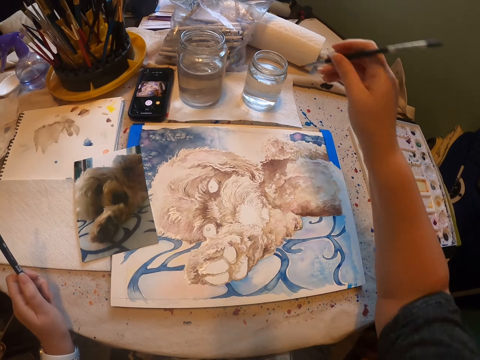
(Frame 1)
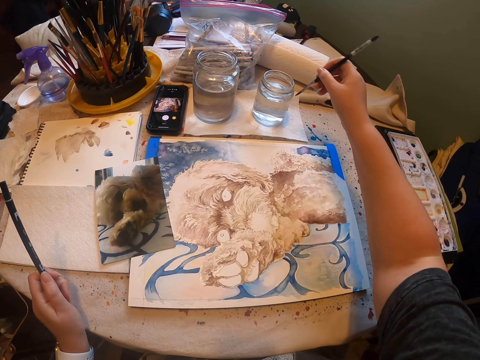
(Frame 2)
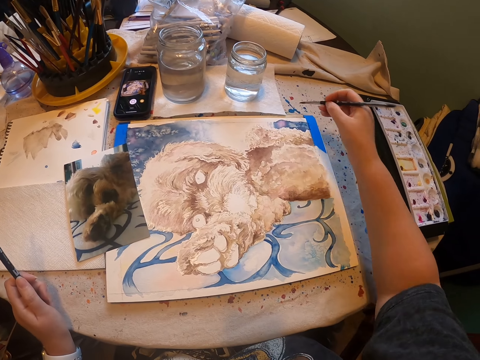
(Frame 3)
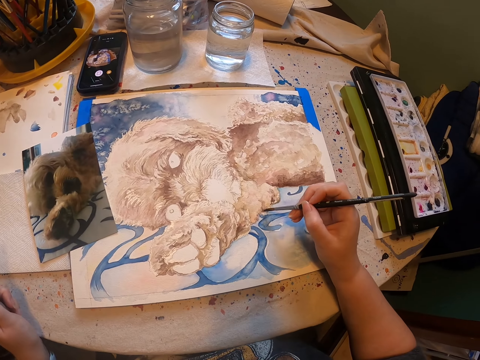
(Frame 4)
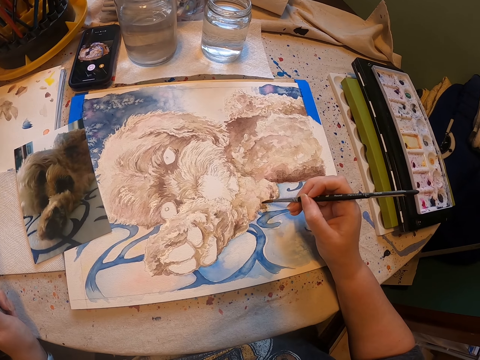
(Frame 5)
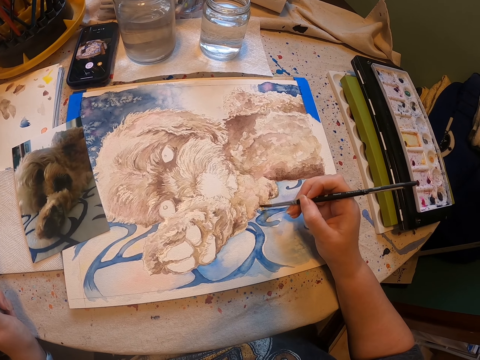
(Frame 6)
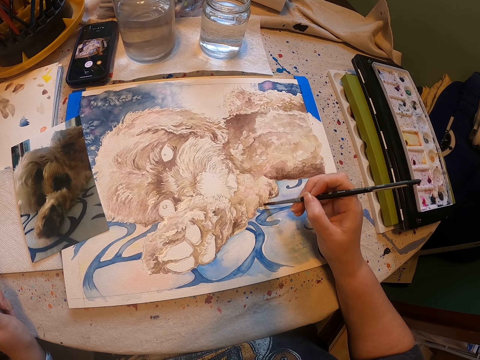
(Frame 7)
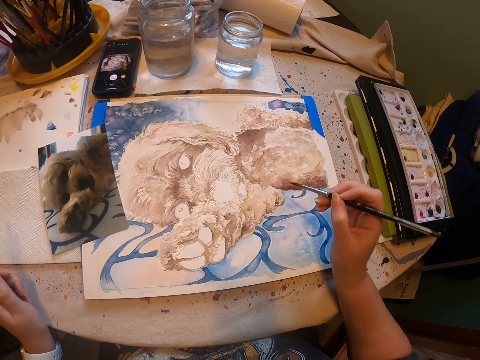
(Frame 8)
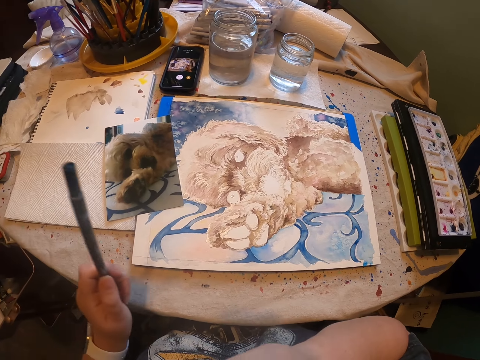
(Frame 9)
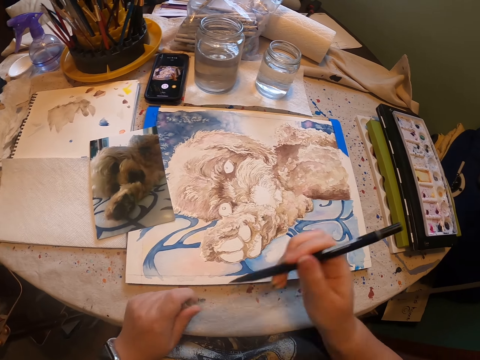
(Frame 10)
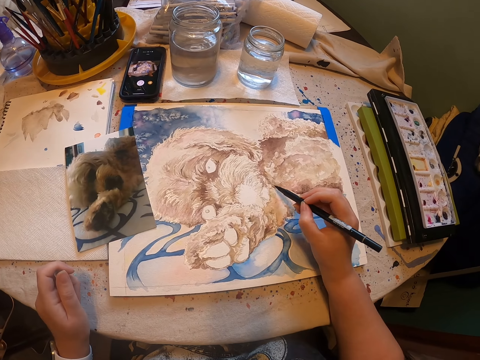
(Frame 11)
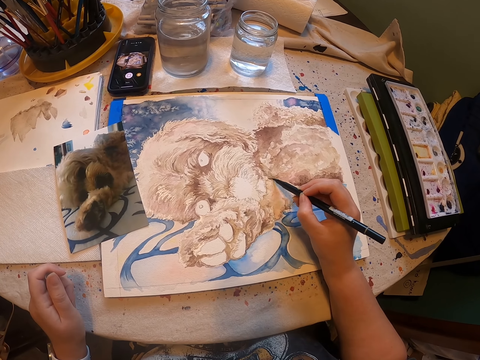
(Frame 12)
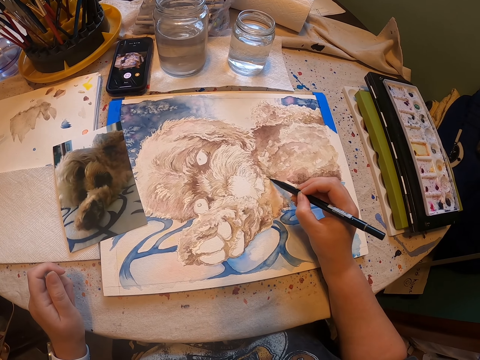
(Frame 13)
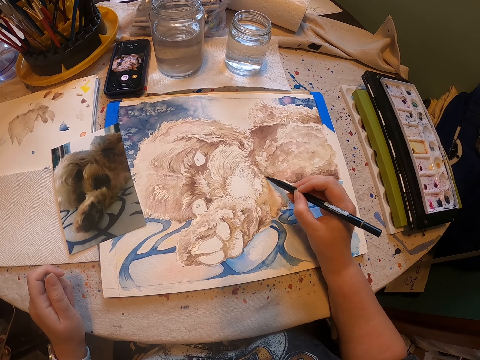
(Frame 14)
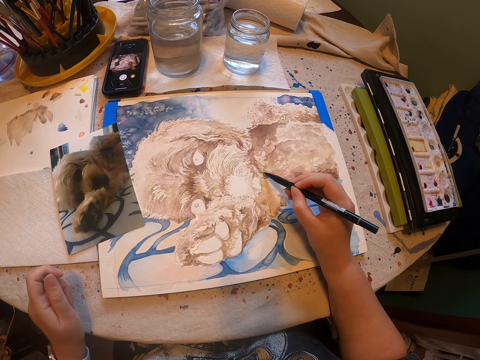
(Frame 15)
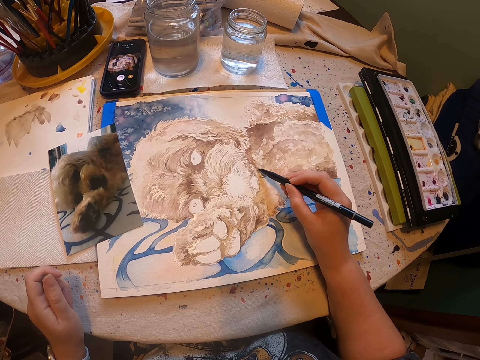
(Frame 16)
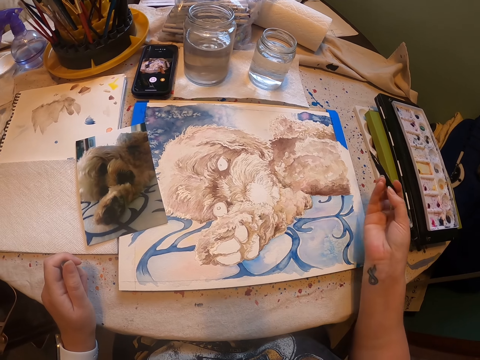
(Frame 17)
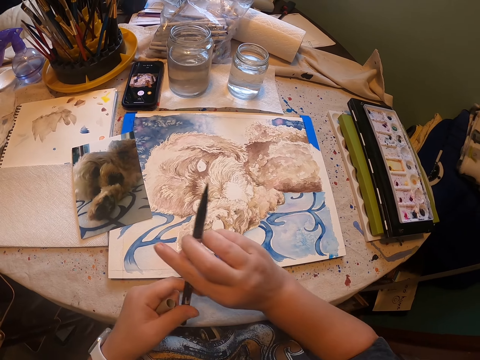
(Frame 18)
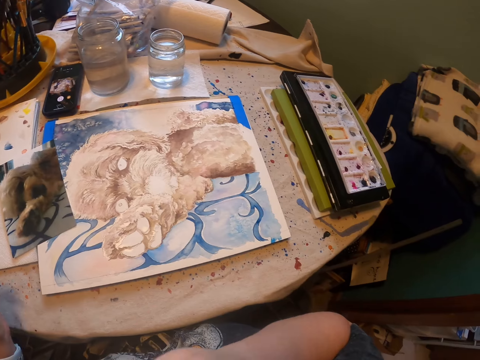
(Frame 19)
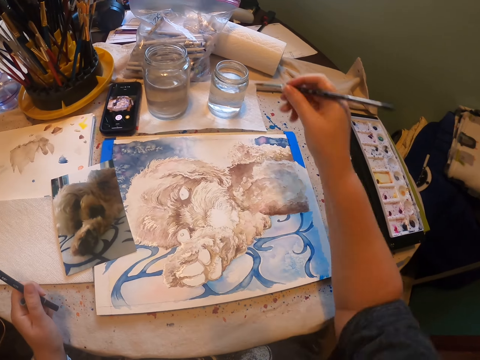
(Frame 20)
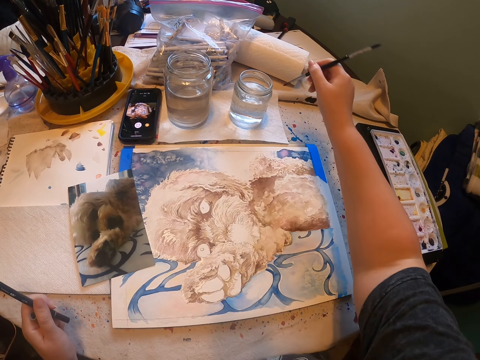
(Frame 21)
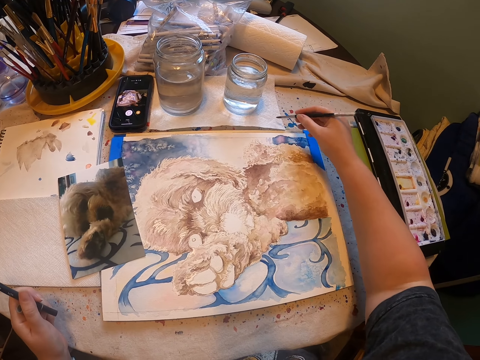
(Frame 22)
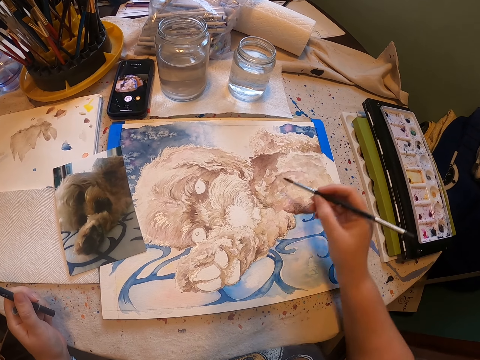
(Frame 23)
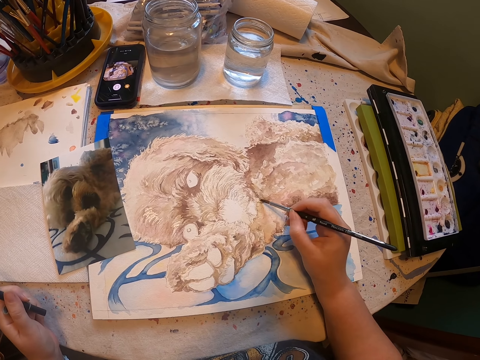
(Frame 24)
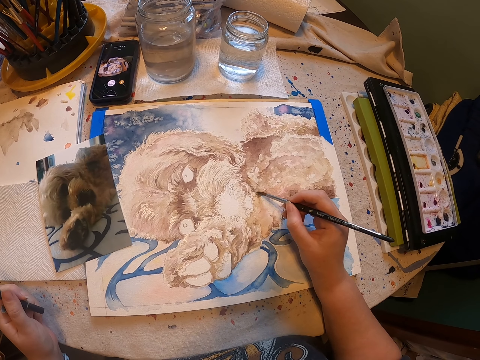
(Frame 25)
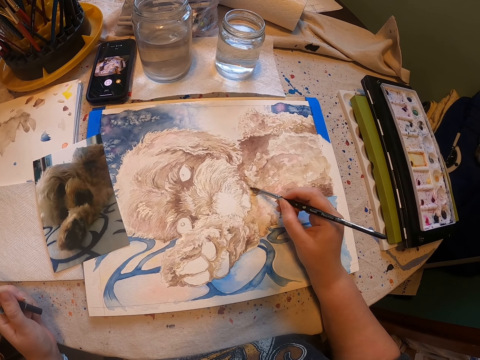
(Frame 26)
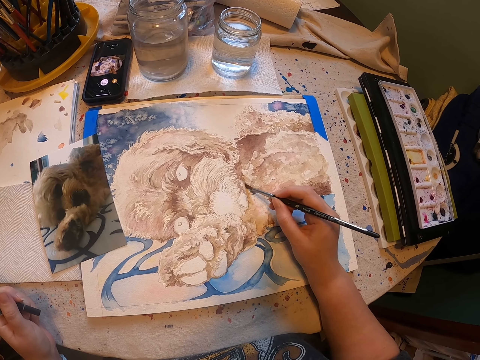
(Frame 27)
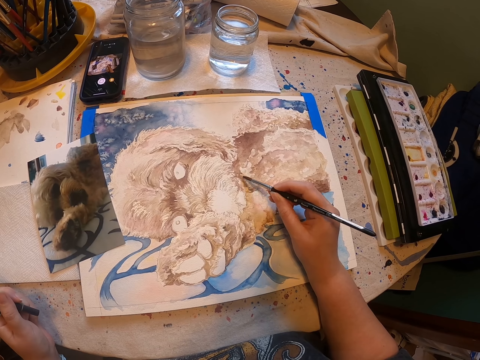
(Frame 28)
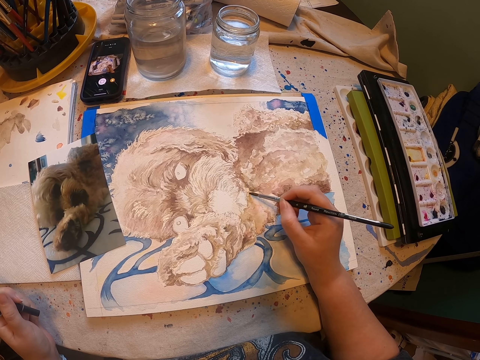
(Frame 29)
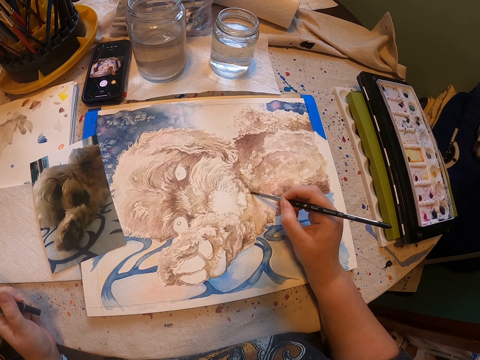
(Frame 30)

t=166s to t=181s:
The camera wearer dips the art pen in water. They wipe the art pen on a paper on the table. They paint a drawing with the art pen. They put the art pen in the mouth. They transfer the art pen to the right hand. They pick a pencil. They paint a drawing with the art pen on the painting board. They transfer the art pen to the left hand. They take the art pen from the mouth. They dip the art pen in water. They wipe the art pen on the paper on the table. They paint a drawing with the art pen.

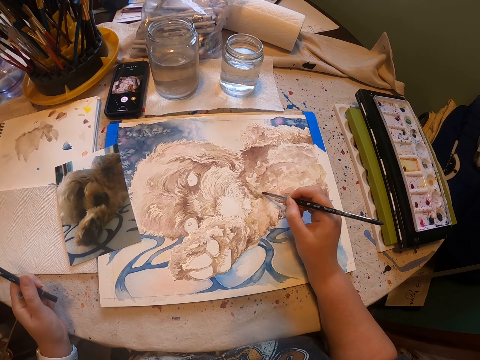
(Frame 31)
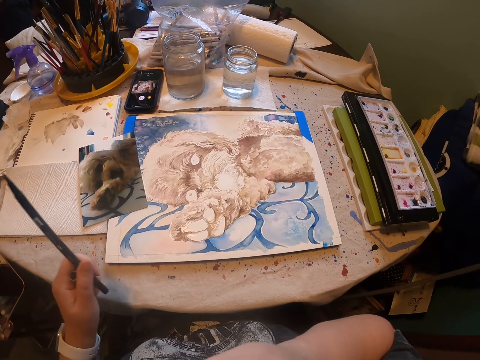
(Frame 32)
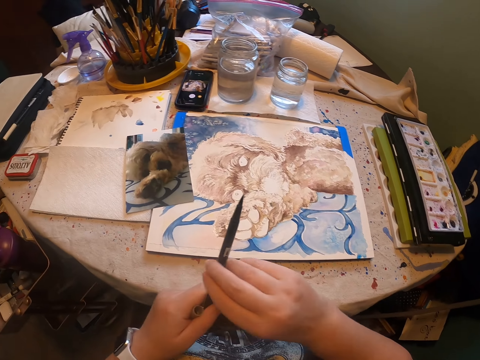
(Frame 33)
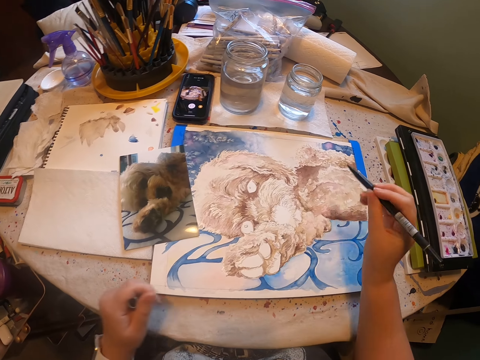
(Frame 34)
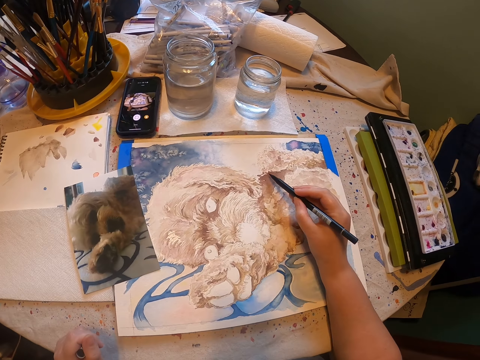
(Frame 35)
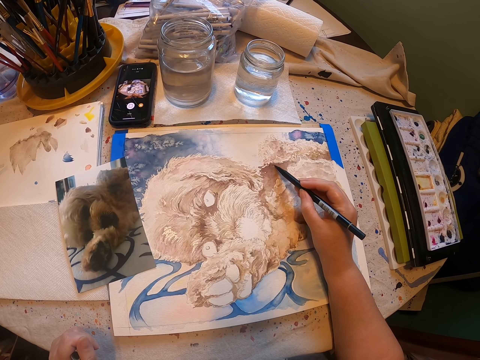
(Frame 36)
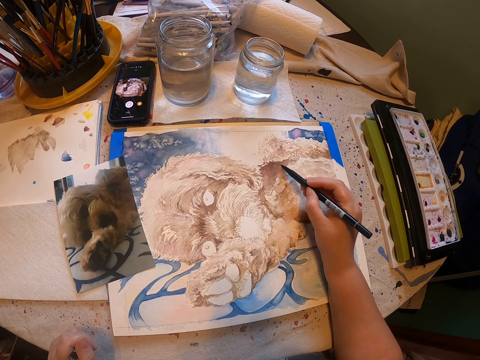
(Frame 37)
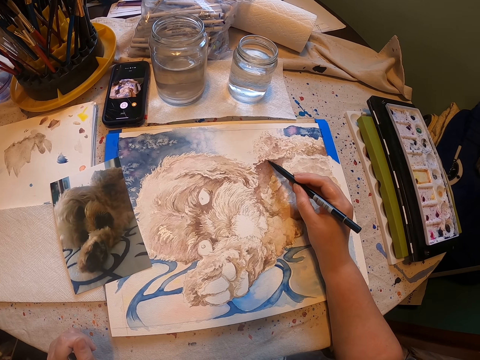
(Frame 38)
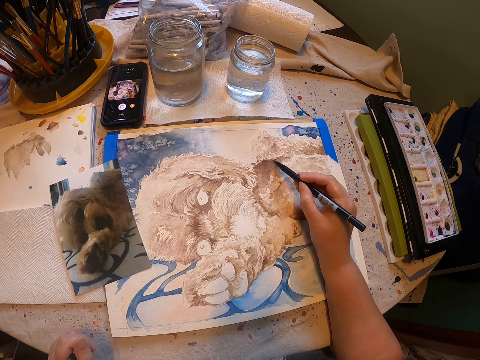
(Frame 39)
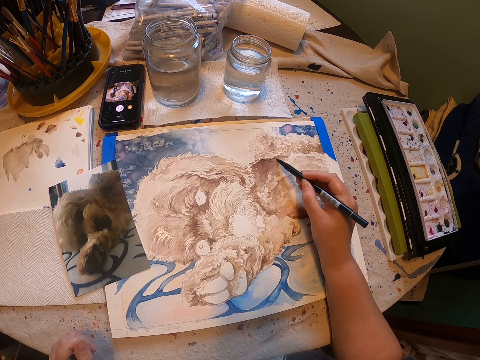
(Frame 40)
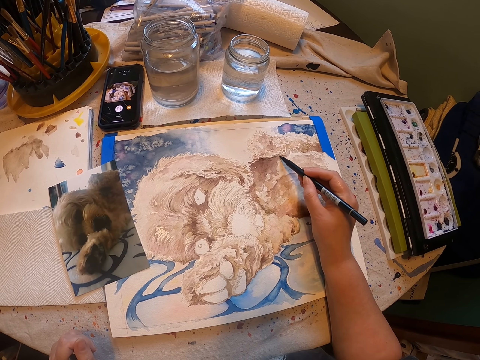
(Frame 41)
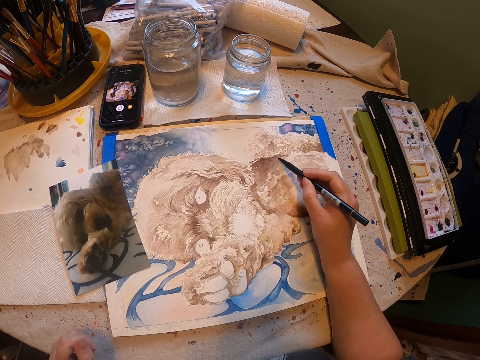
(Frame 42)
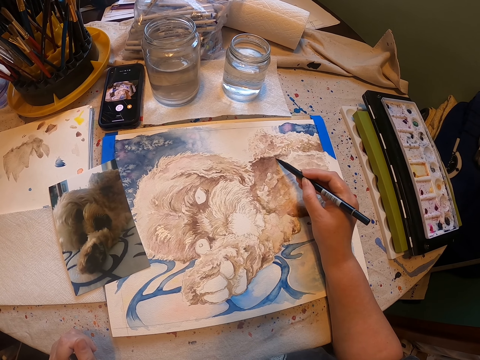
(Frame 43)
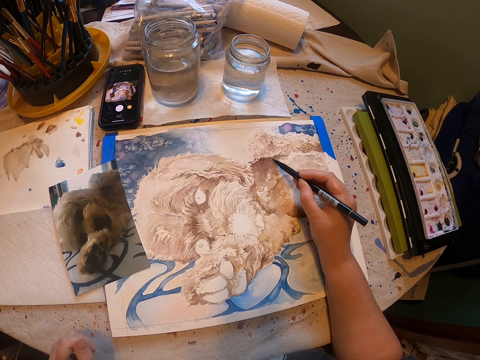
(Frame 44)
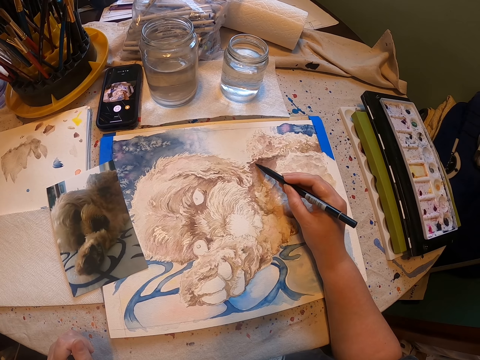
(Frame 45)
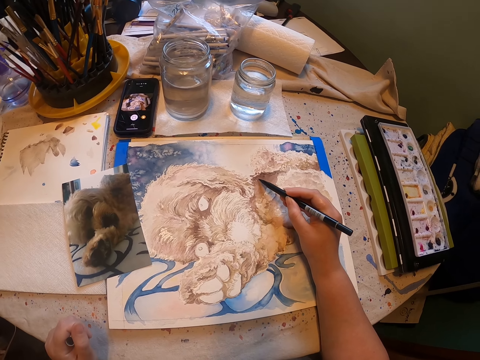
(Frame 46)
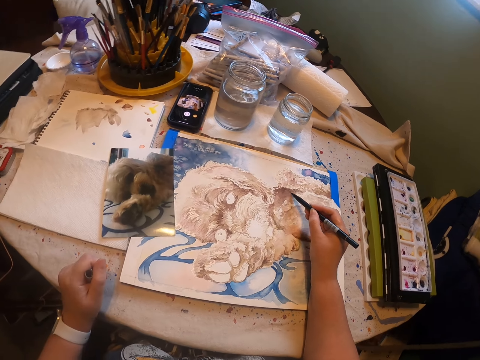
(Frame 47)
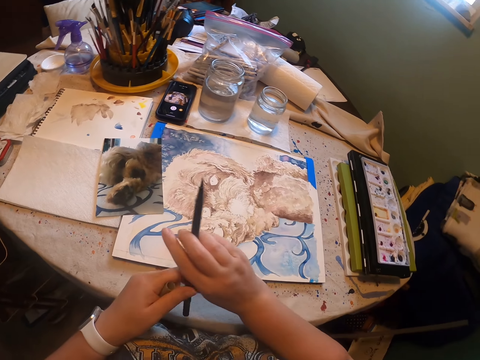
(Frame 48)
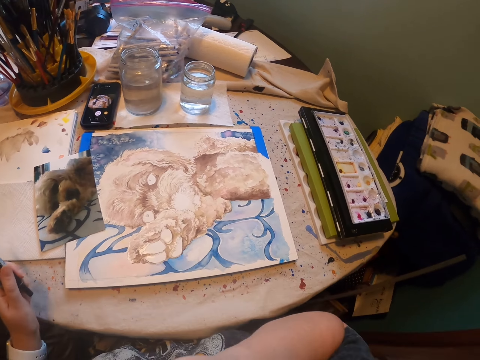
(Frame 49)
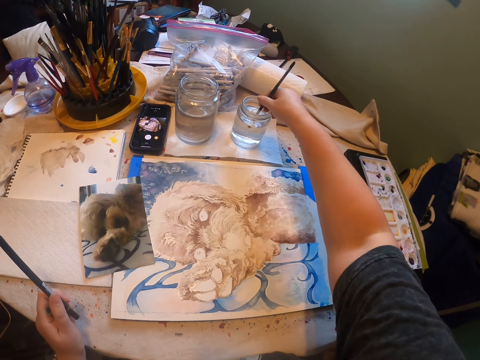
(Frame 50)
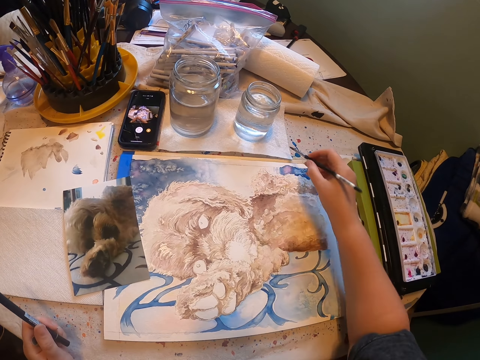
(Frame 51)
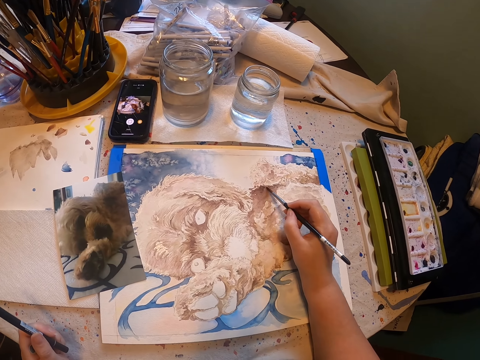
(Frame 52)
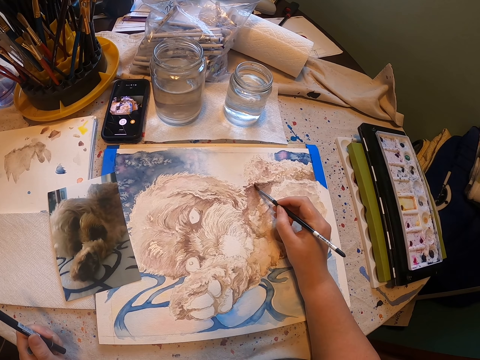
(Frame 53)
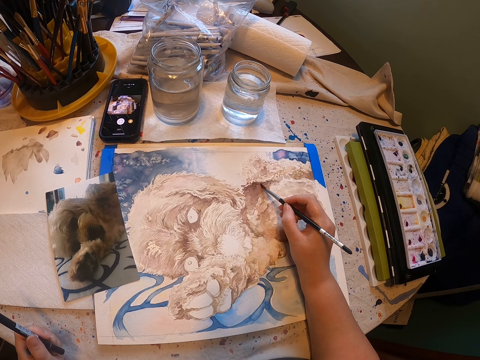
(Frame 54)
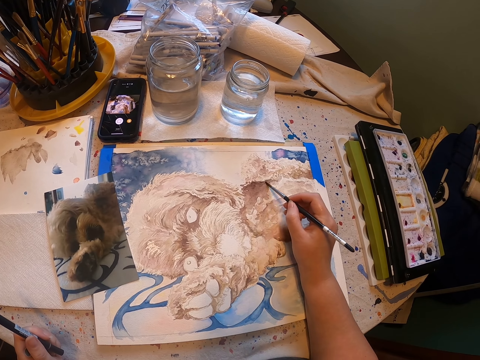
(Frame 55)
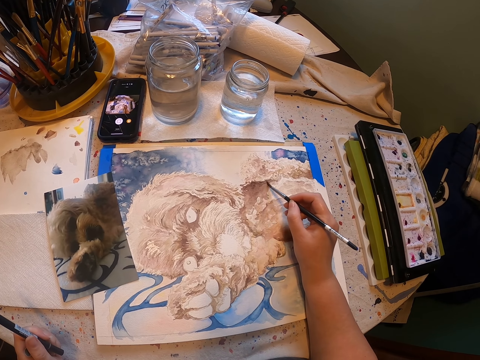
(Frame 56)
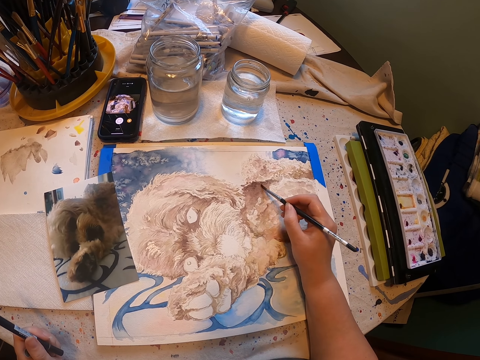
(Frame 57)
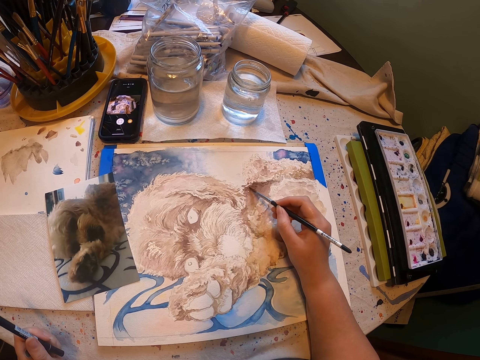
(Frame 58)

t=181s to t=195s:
The camera wearer puts the art pen in the mouth. They transfer the art pen to the right hand. They pick a pencil. They paint a drawing with the art pen on the painting board. They transfer the art pen to the left hand. They take the art pen from the mouth. They dip the art pen in water. They wipe the art pen on a paper on the table. They paint a drawing with the art pen.
